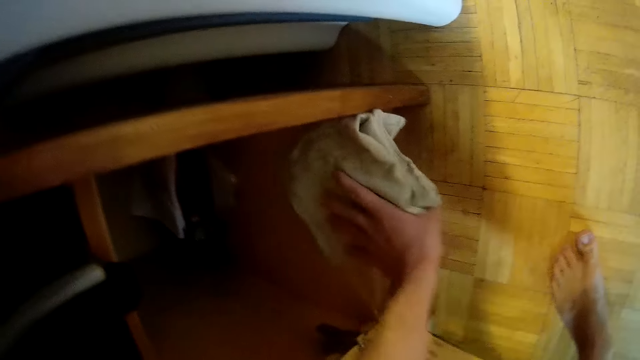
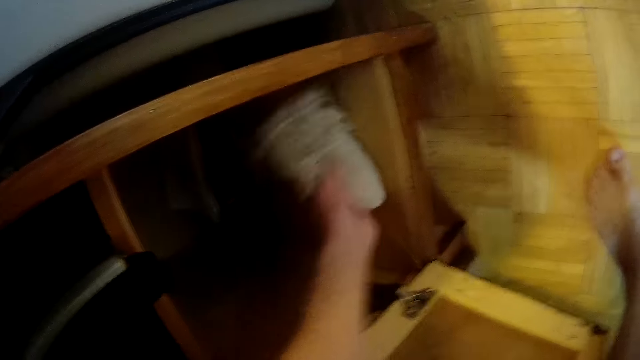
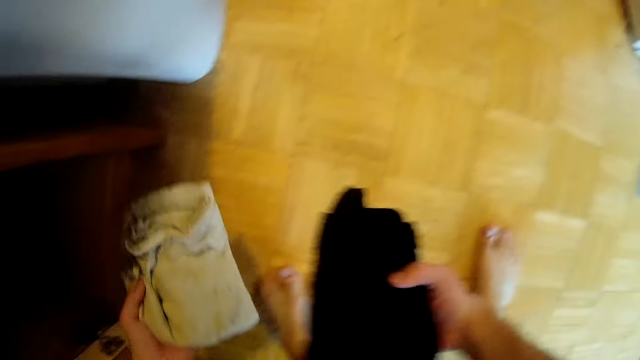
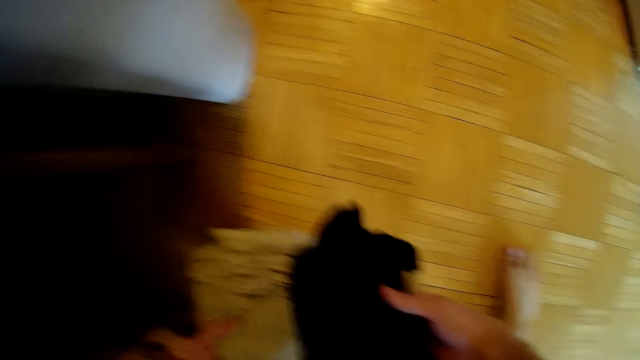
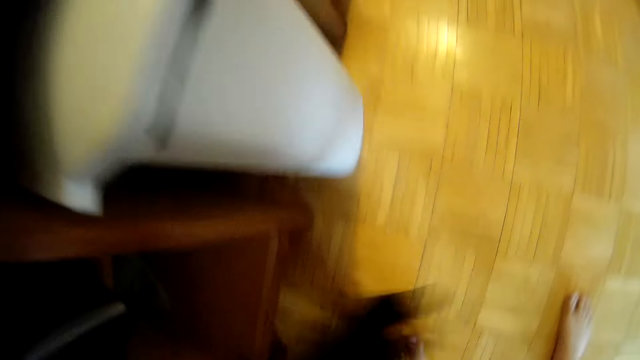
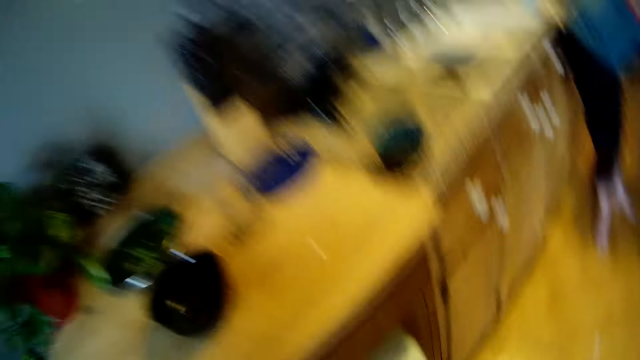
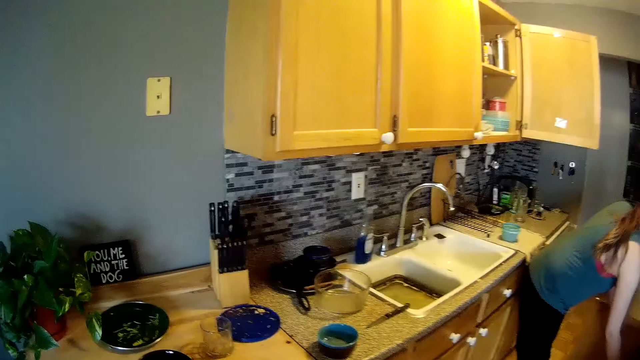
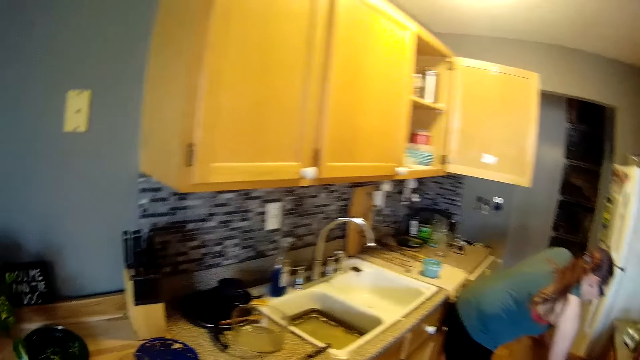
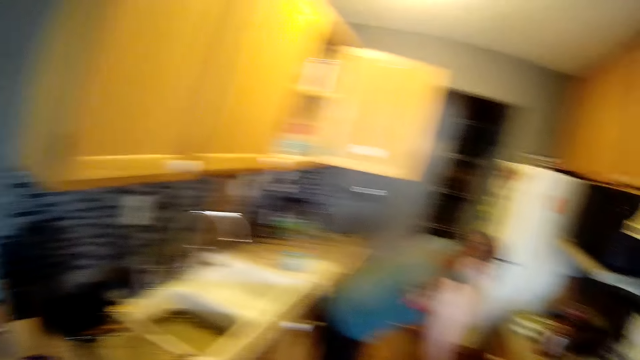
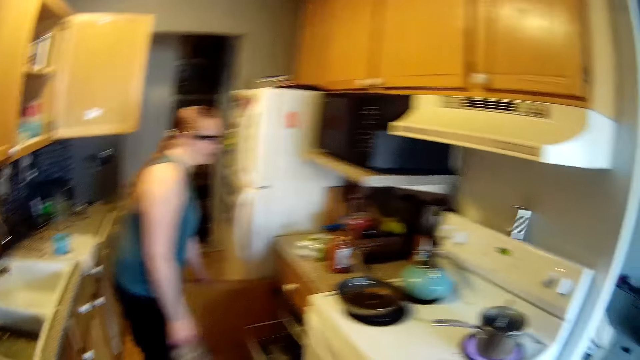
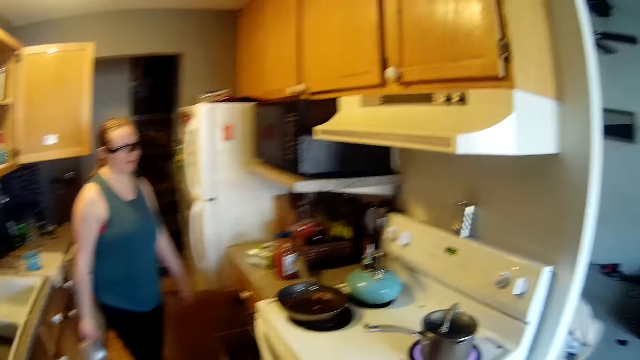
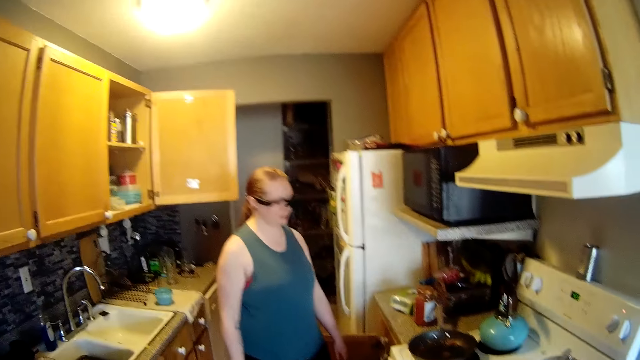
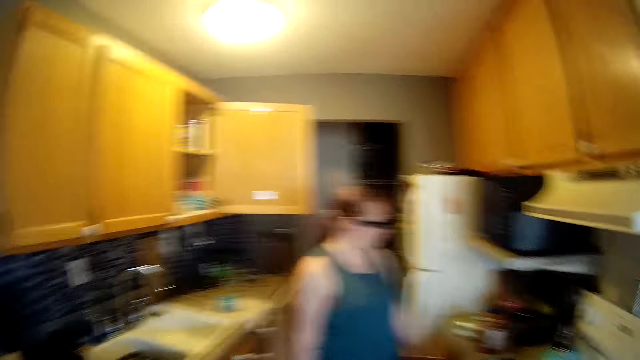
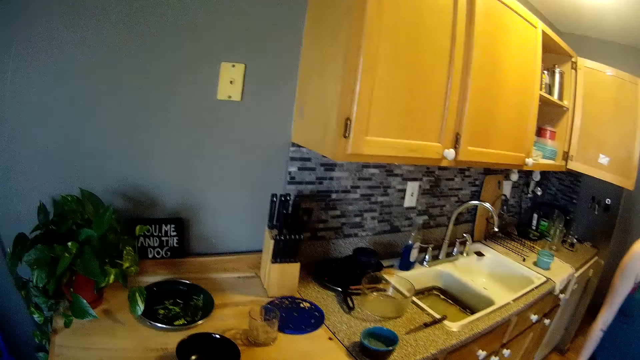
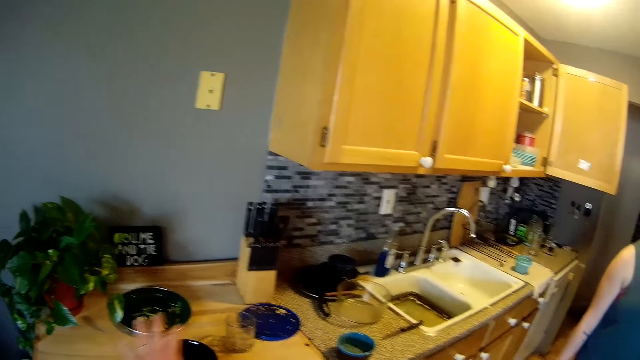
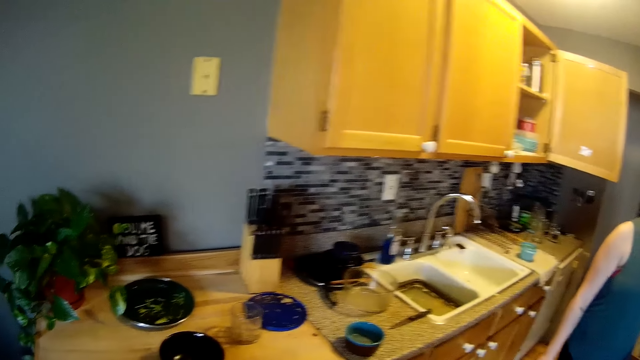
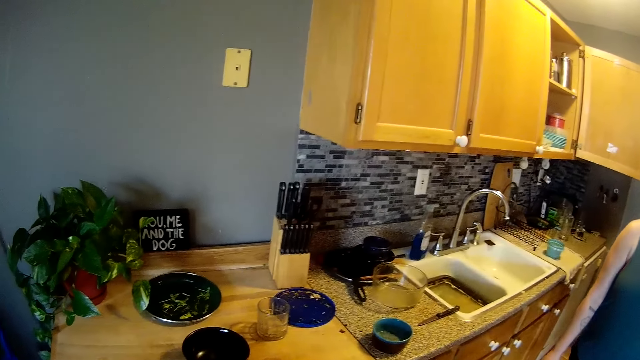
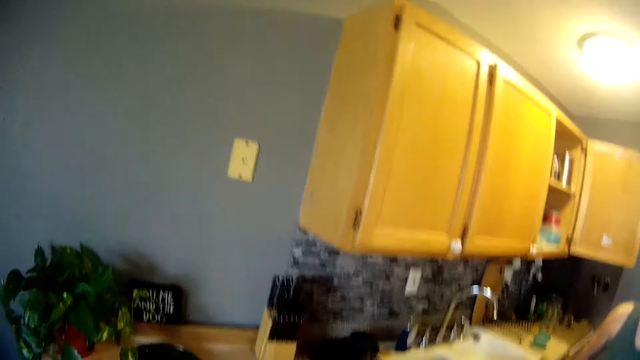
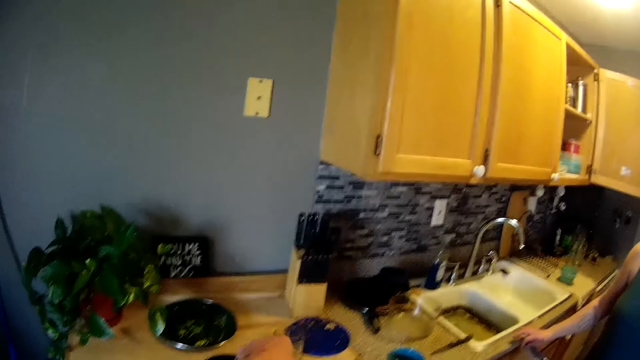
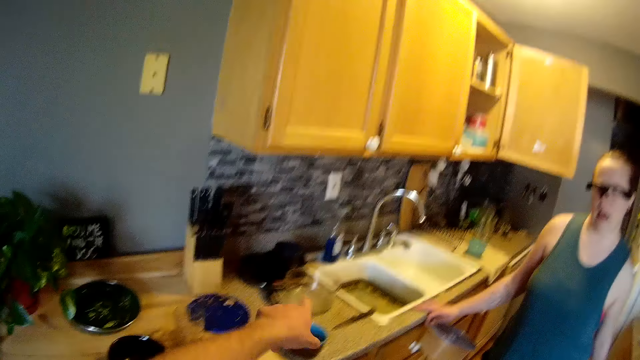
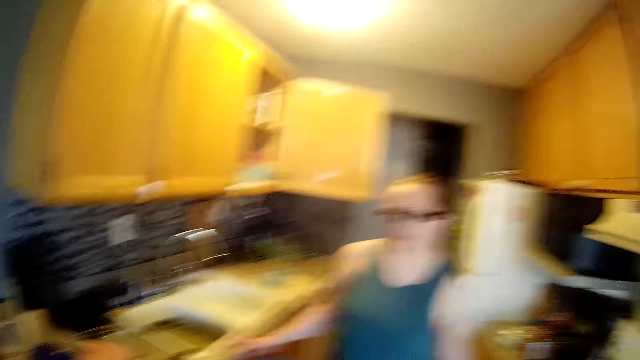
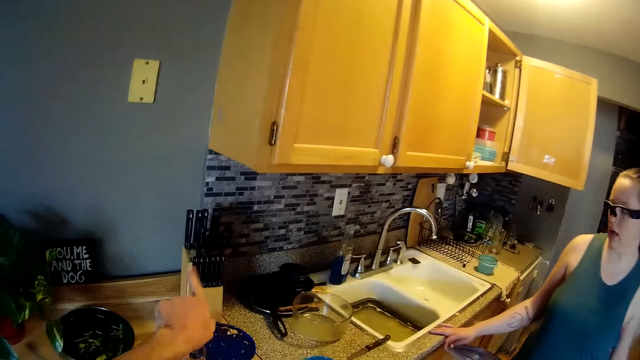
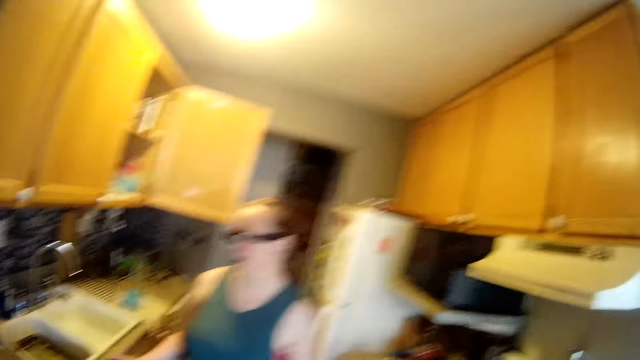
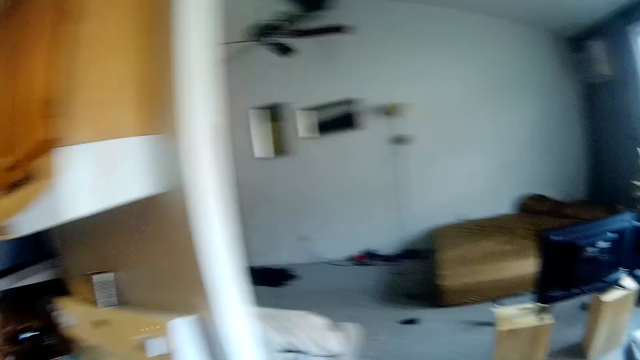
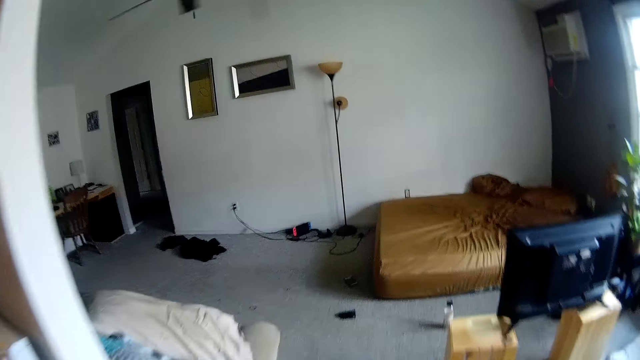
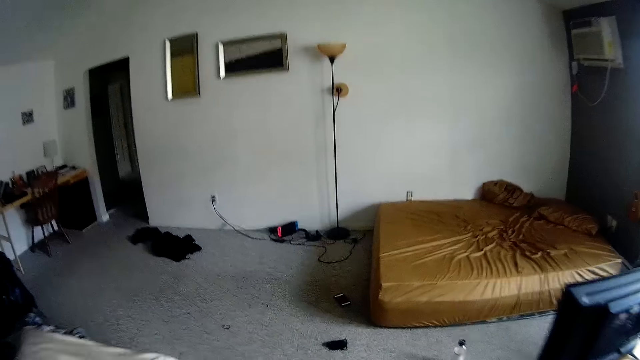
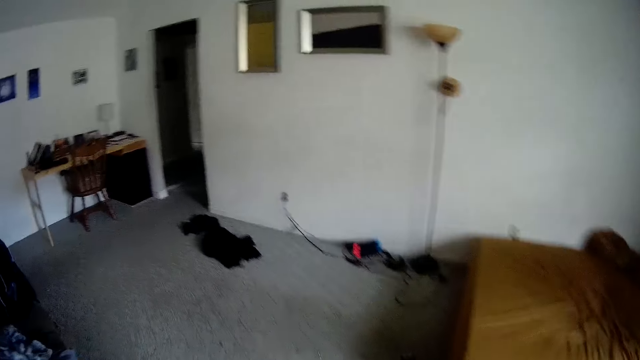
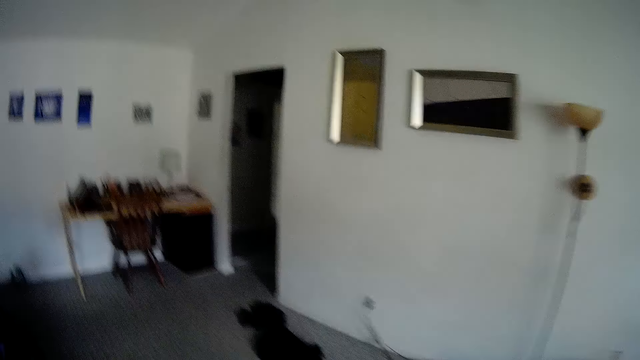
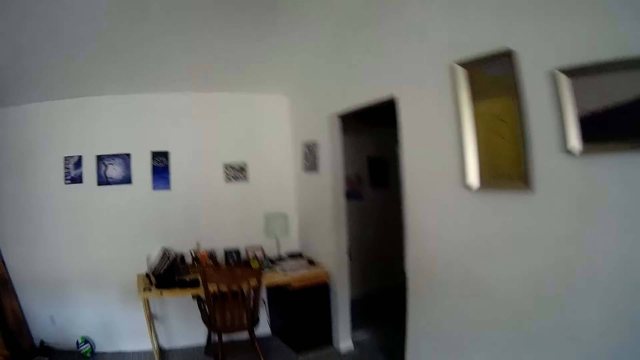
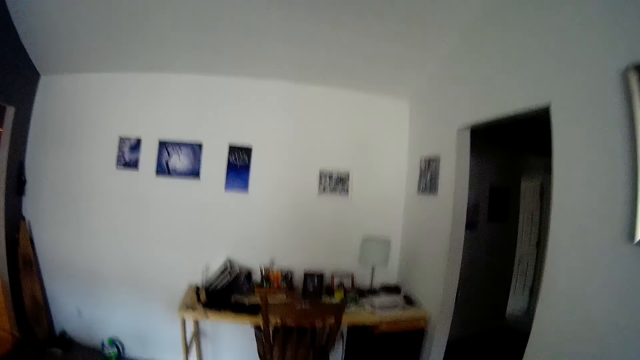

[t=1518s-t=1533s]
The camera wearer drops the black kitchen towel on the floor. He picks up a rag or cream kitchen towel in the cupboard under the kitchen counter with his left hand. He picks both cream and black kitchen towels with both hands from the floor. He throws the rag in his left hand into the cupboard under the kitchen counter. He throws the rag in his right hand into the cupboard under the kitchen counter. He stands up. The woman takes a bowl from a cupboard under the kitchen counter with her right hand. The camera wearer looks around. He waves his right hand over the kitchen counter. He moves the left hand. He points with his left hand at the kitchen counter. He walks into the living room from the kitchen.

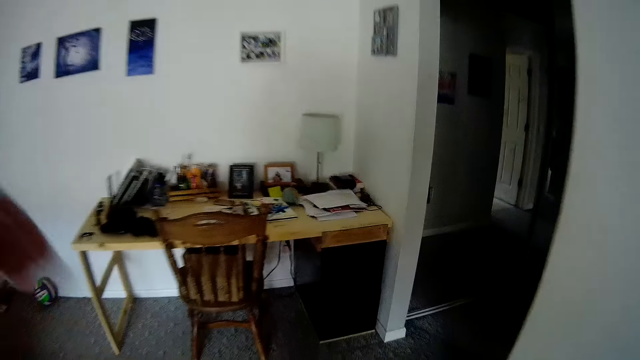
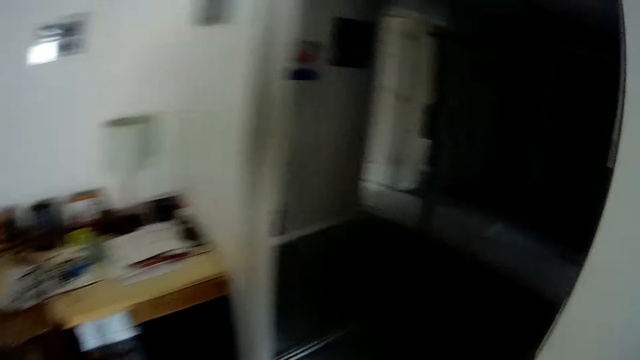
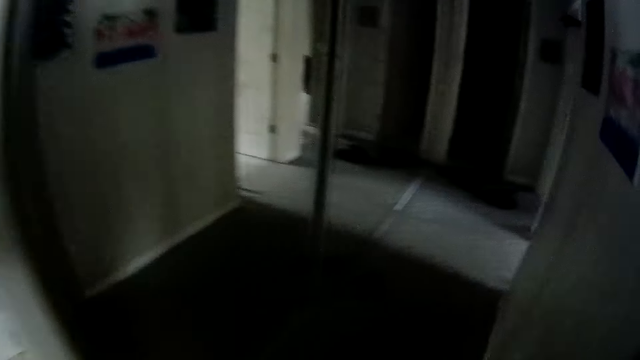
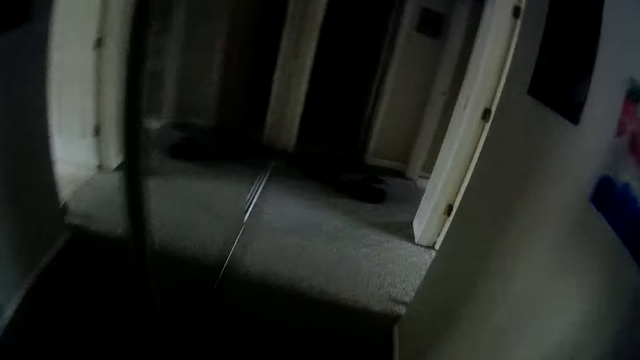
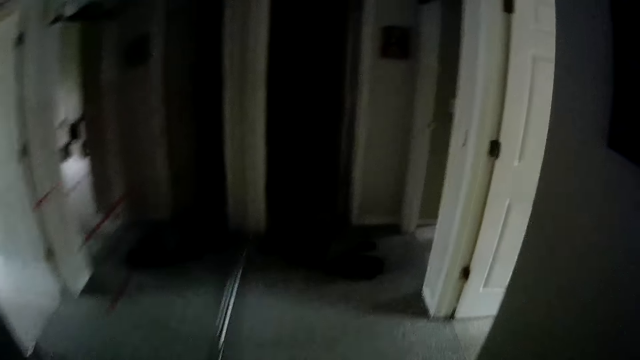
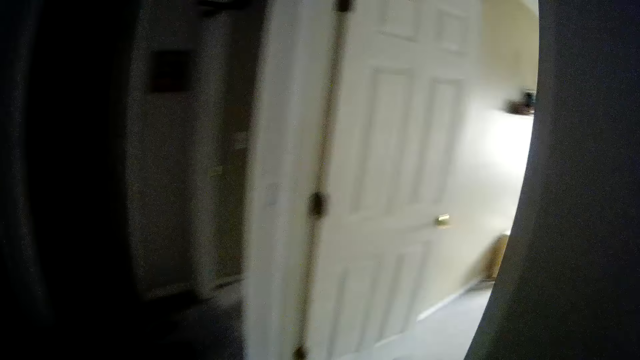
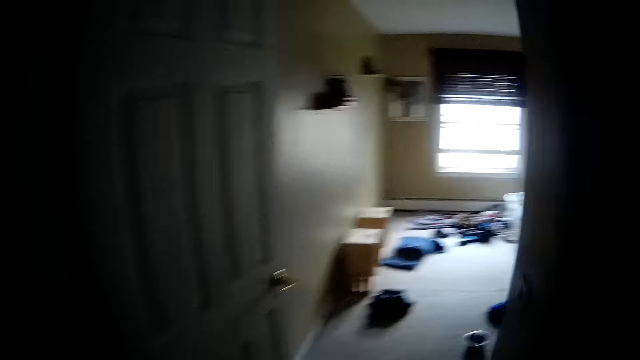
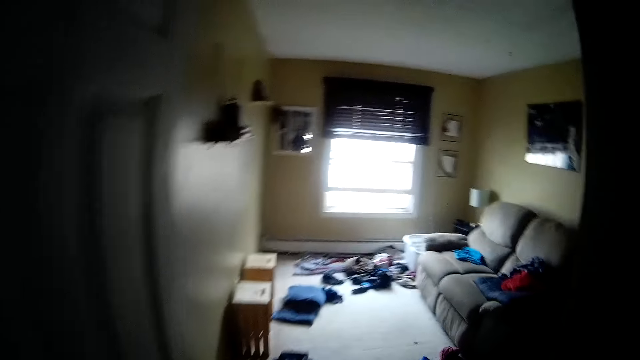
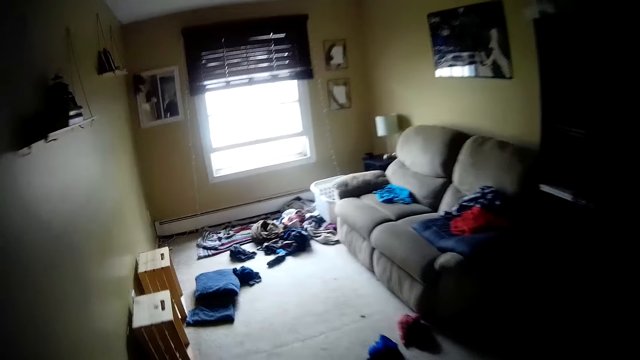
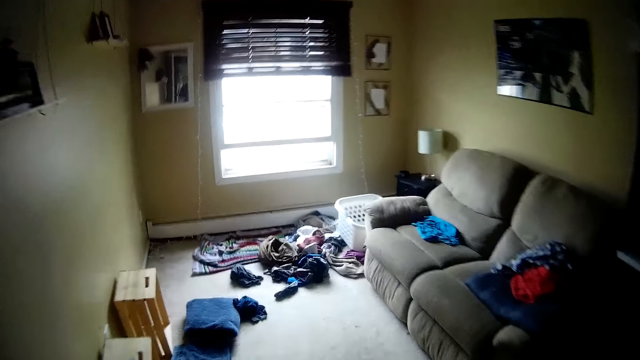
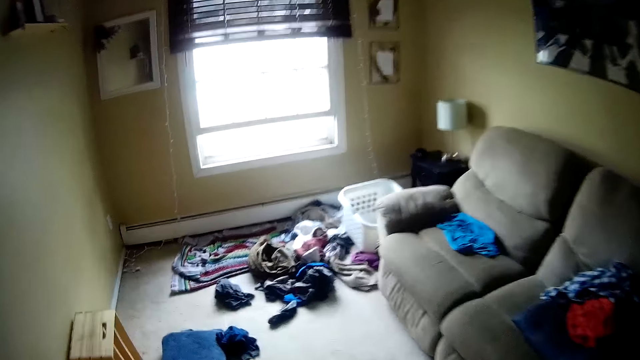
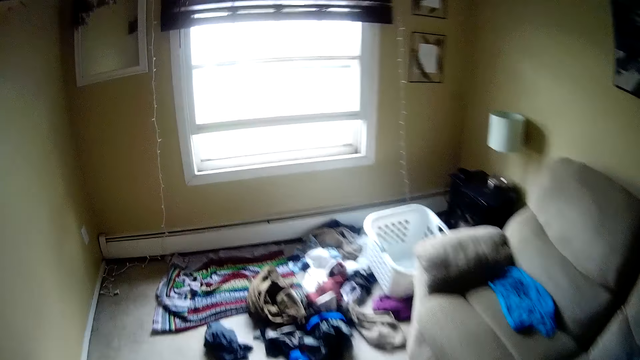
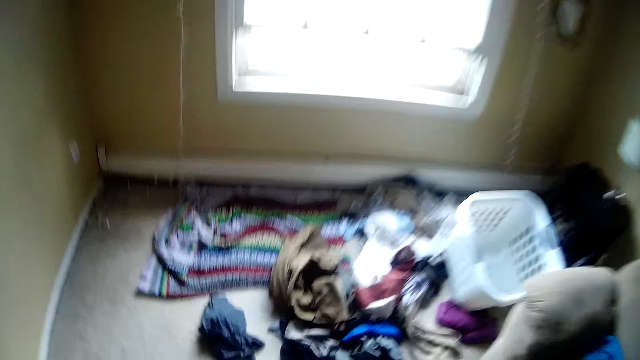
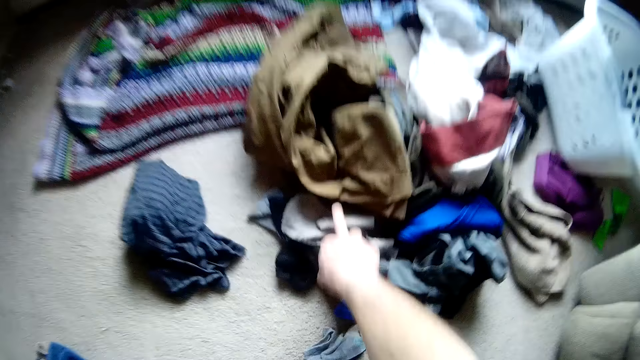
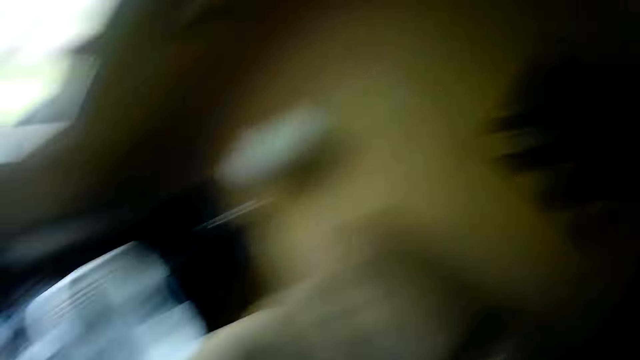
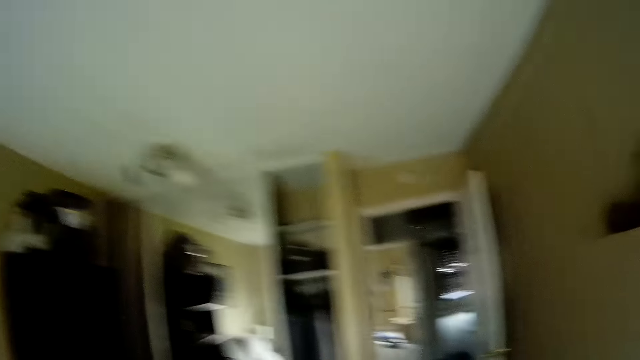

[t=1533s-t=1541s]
The camera wearer walks into the corridor from the living room. He walks into the room by the right from the corridor. He picks up a dish cloth on the floor with his right hand.
